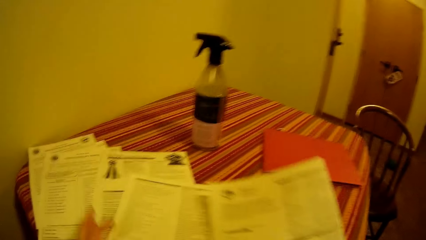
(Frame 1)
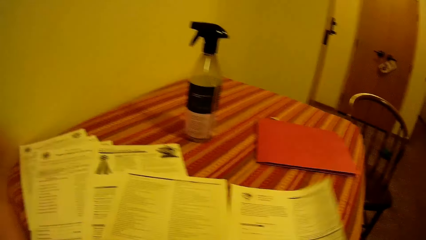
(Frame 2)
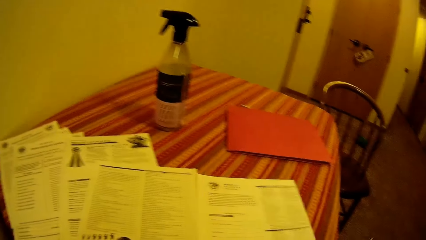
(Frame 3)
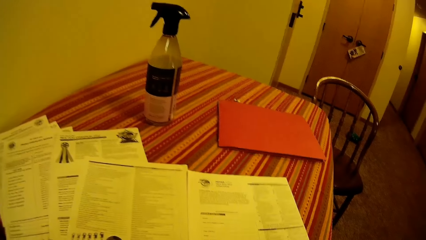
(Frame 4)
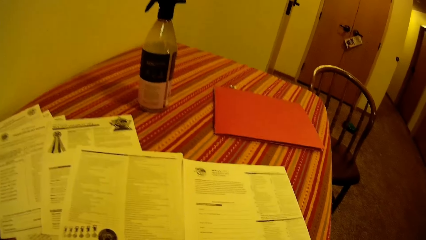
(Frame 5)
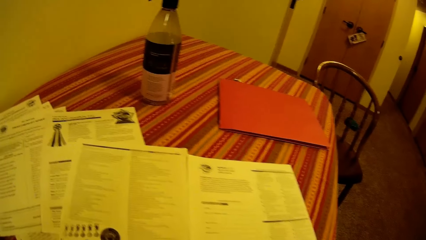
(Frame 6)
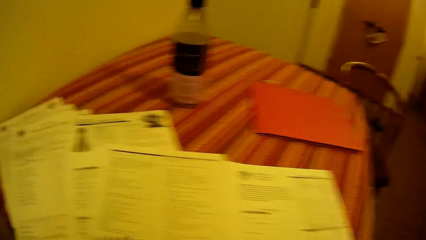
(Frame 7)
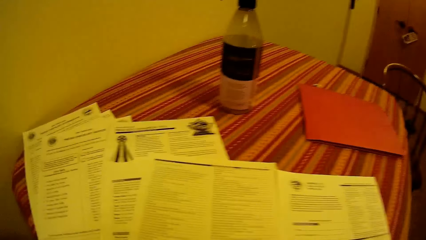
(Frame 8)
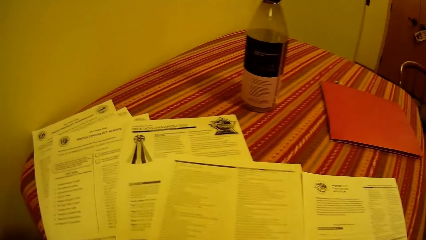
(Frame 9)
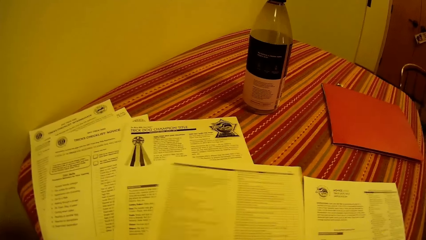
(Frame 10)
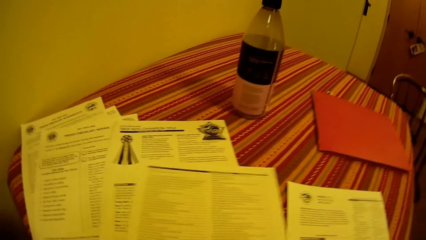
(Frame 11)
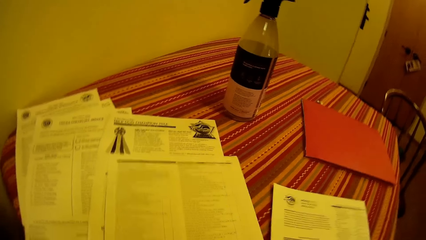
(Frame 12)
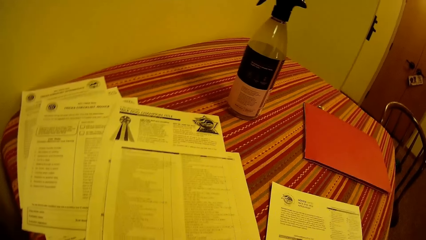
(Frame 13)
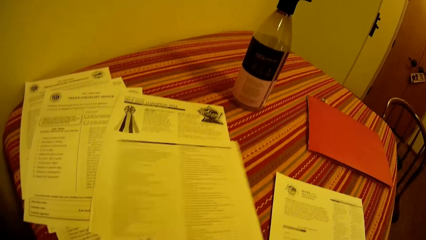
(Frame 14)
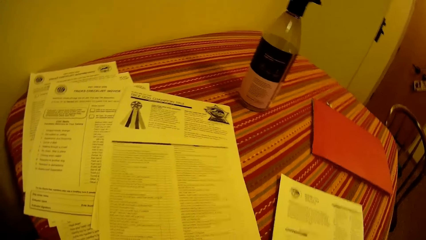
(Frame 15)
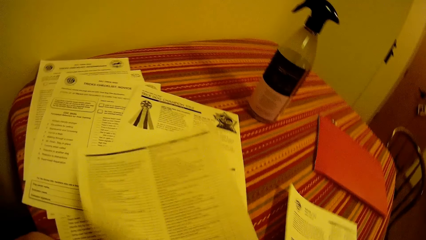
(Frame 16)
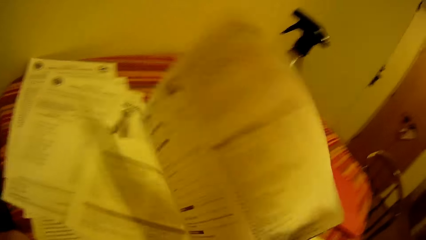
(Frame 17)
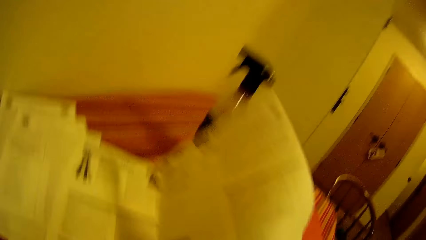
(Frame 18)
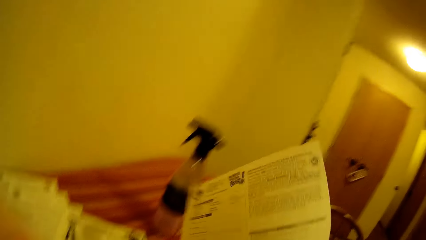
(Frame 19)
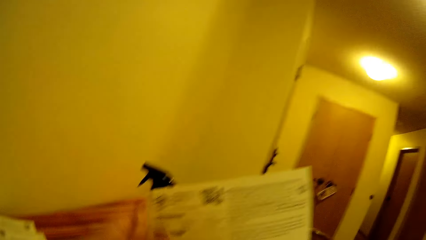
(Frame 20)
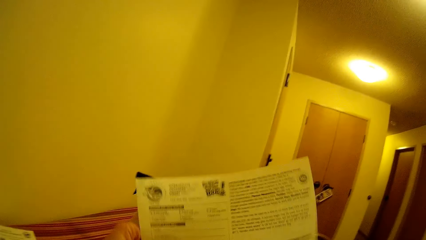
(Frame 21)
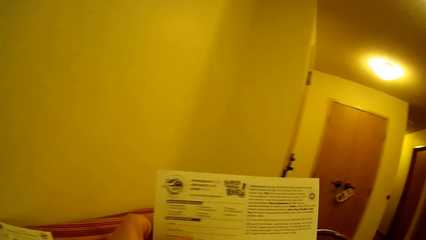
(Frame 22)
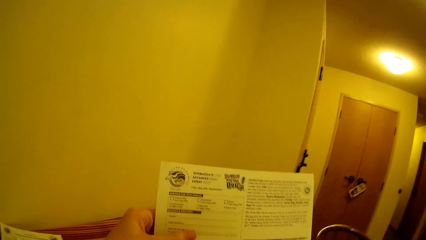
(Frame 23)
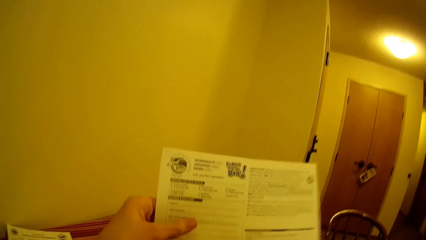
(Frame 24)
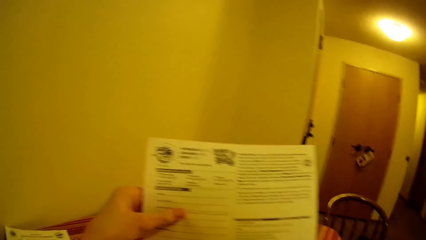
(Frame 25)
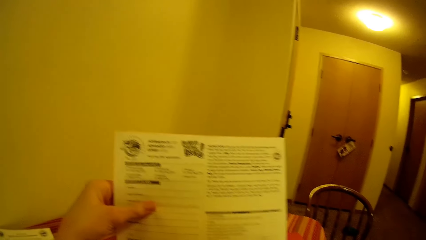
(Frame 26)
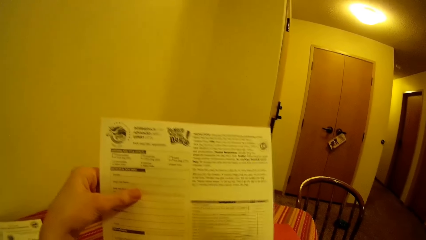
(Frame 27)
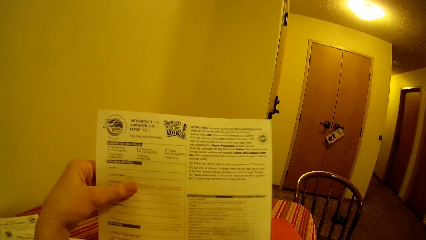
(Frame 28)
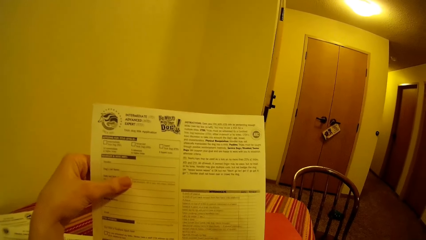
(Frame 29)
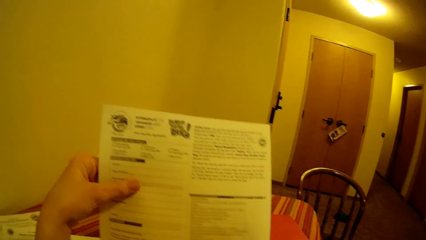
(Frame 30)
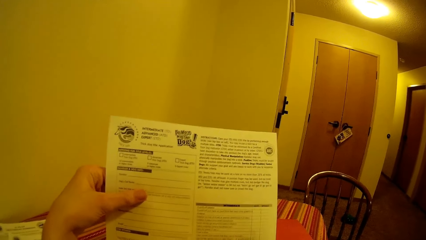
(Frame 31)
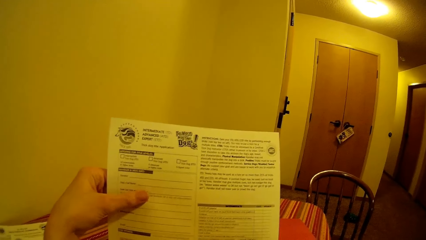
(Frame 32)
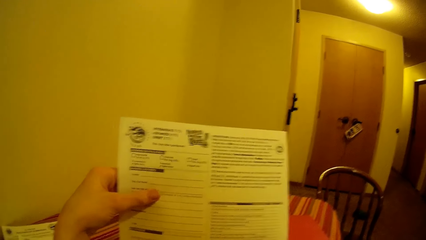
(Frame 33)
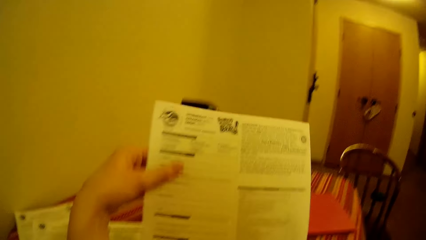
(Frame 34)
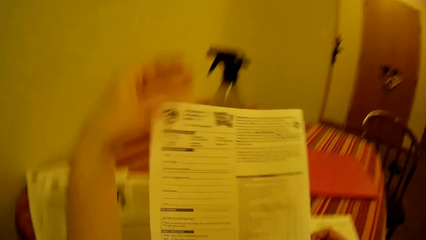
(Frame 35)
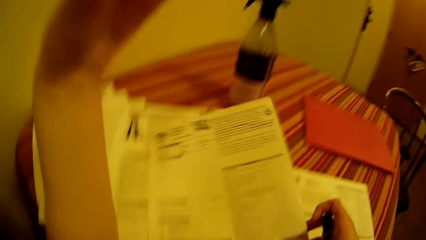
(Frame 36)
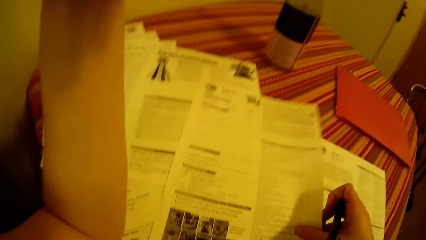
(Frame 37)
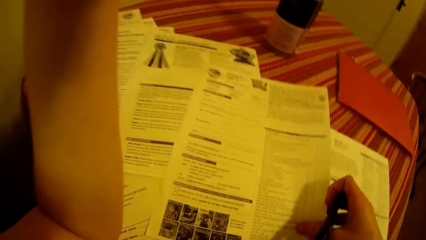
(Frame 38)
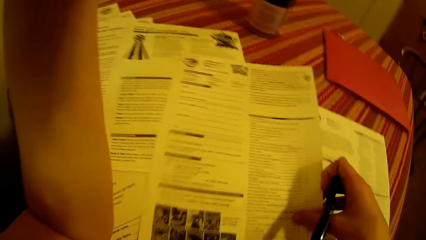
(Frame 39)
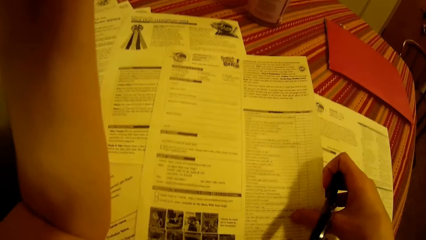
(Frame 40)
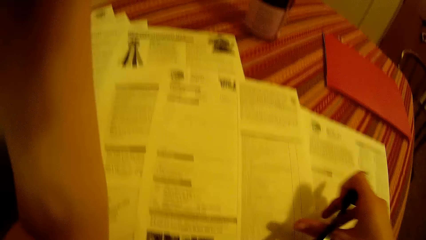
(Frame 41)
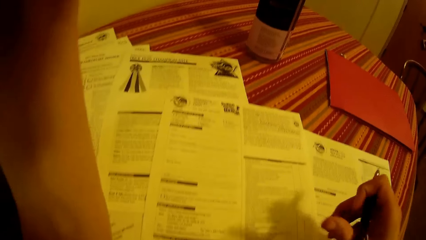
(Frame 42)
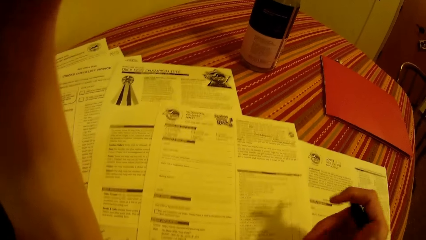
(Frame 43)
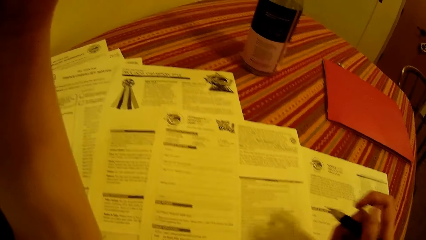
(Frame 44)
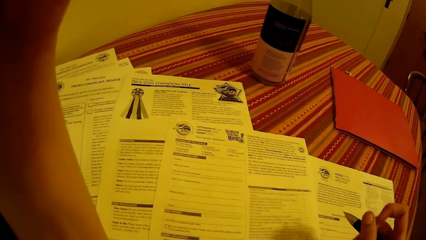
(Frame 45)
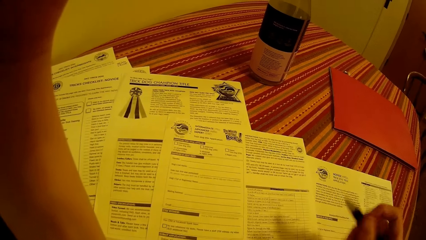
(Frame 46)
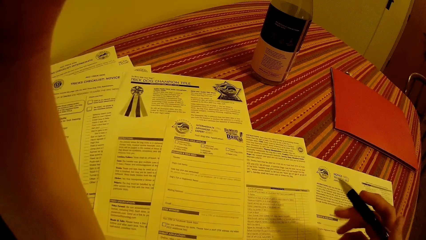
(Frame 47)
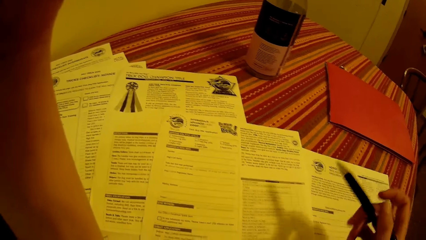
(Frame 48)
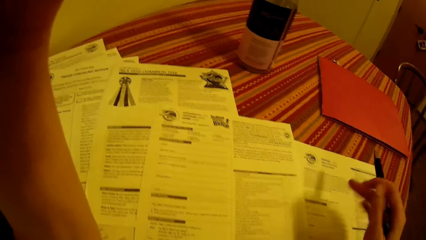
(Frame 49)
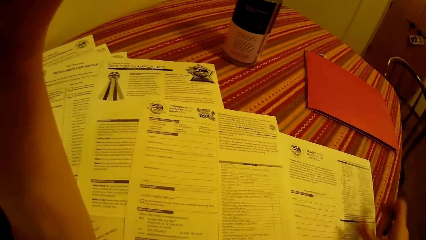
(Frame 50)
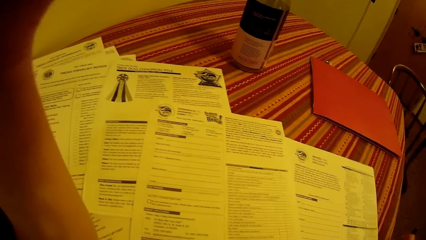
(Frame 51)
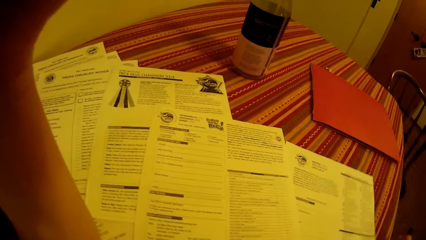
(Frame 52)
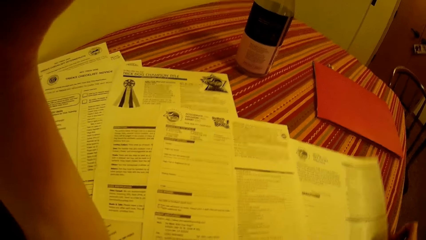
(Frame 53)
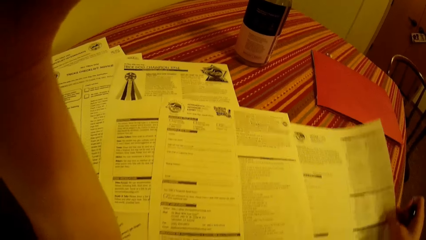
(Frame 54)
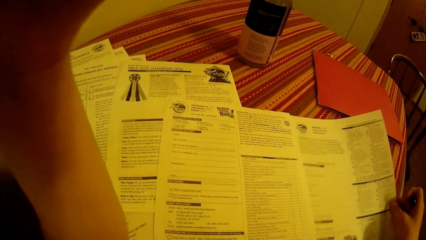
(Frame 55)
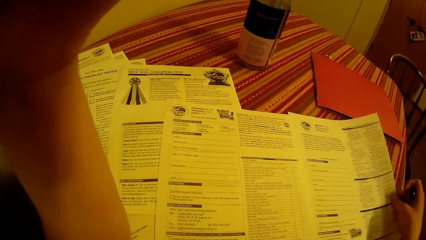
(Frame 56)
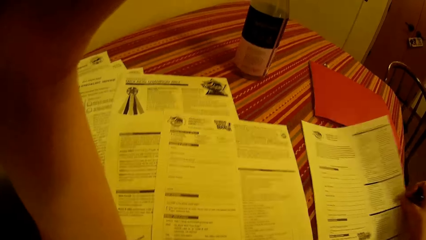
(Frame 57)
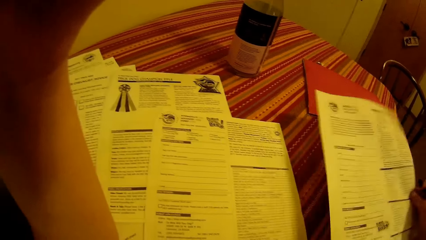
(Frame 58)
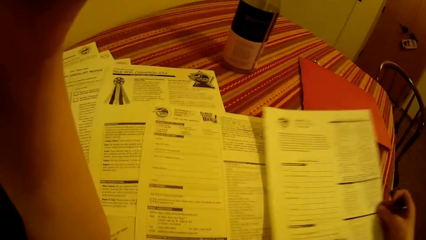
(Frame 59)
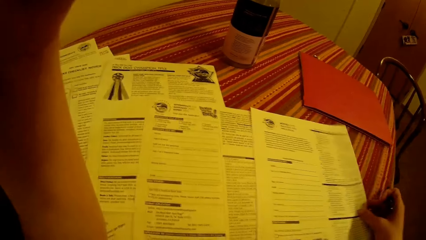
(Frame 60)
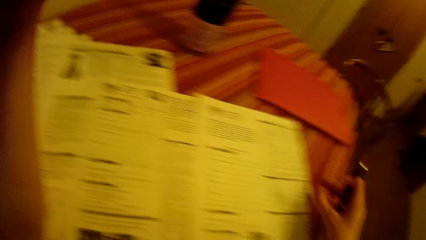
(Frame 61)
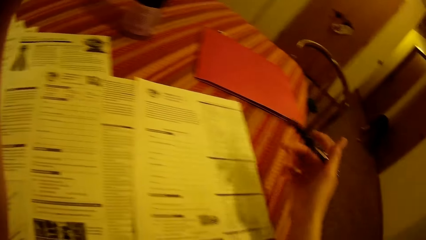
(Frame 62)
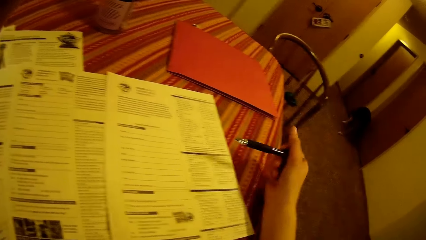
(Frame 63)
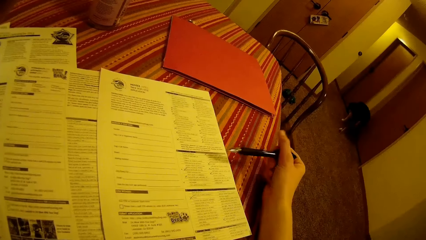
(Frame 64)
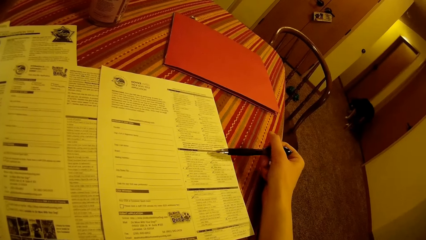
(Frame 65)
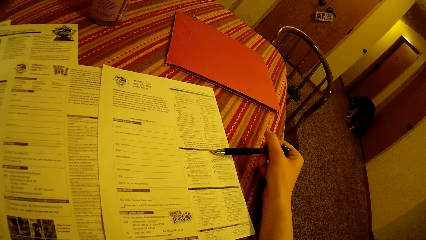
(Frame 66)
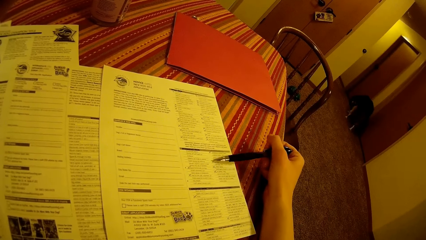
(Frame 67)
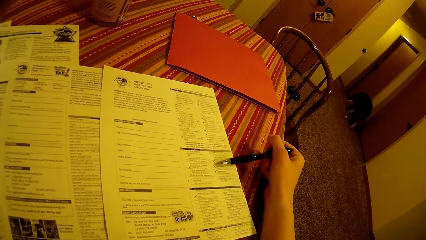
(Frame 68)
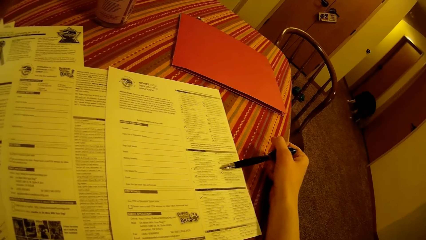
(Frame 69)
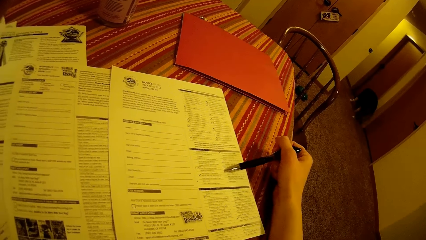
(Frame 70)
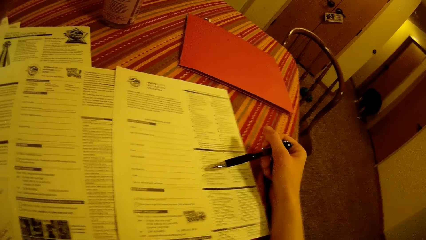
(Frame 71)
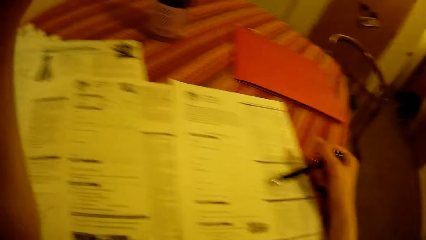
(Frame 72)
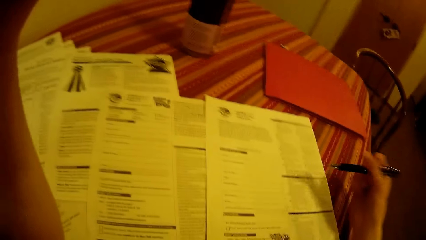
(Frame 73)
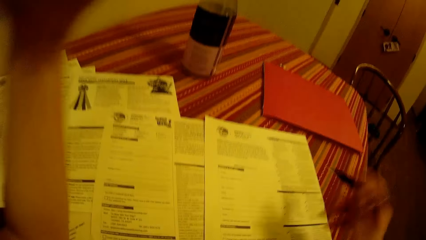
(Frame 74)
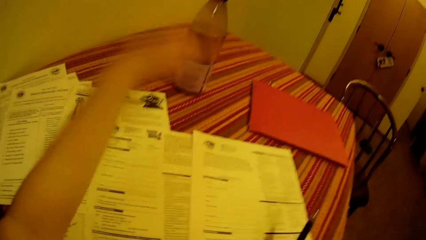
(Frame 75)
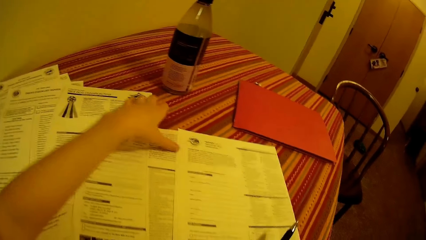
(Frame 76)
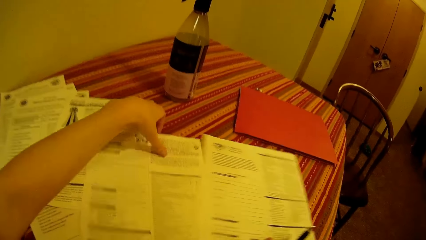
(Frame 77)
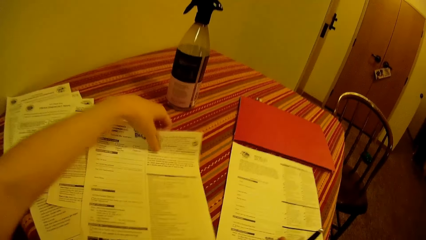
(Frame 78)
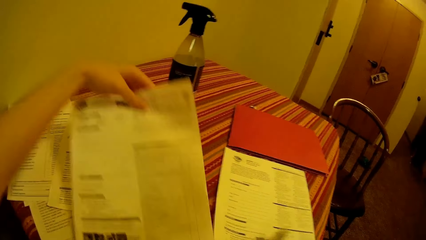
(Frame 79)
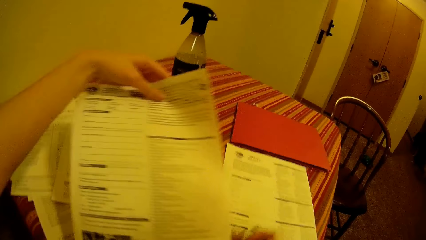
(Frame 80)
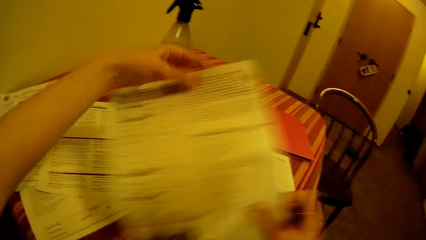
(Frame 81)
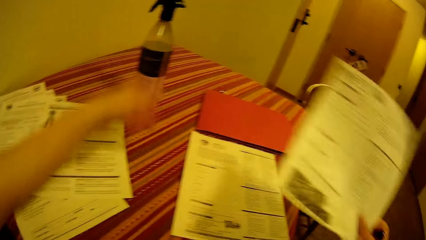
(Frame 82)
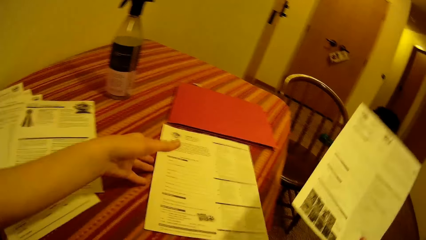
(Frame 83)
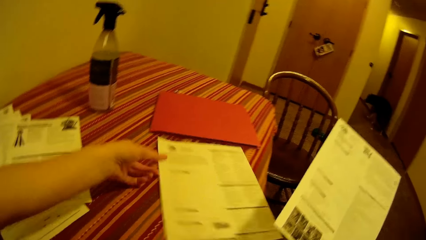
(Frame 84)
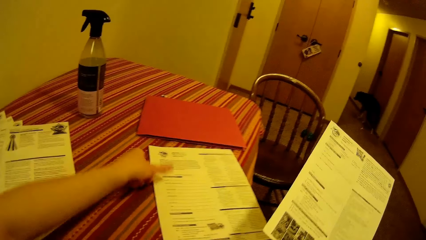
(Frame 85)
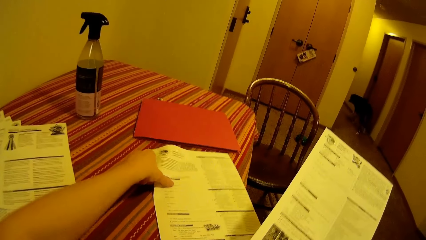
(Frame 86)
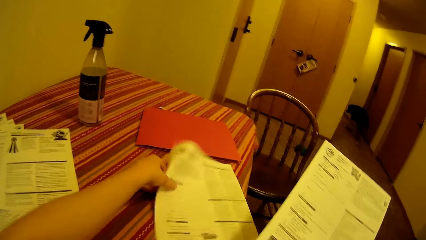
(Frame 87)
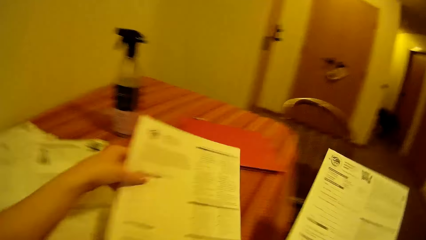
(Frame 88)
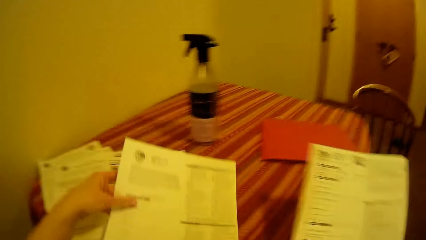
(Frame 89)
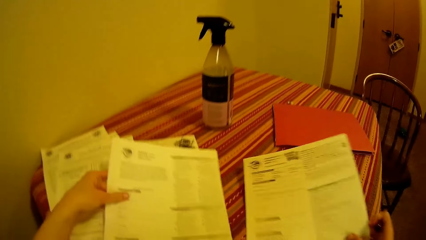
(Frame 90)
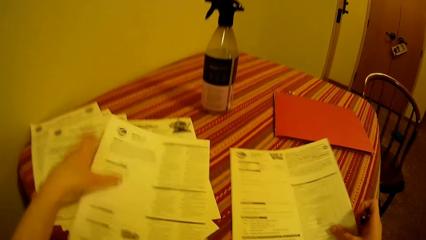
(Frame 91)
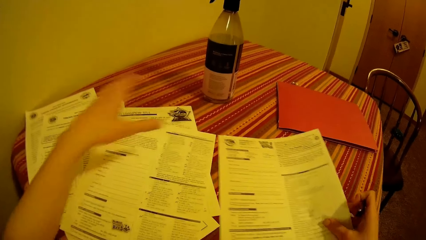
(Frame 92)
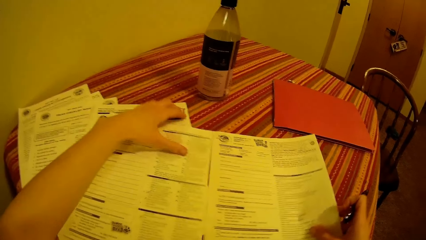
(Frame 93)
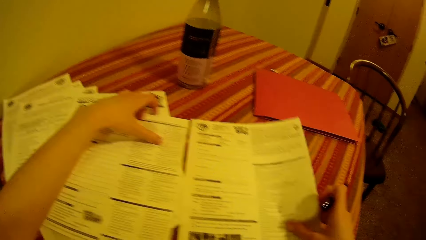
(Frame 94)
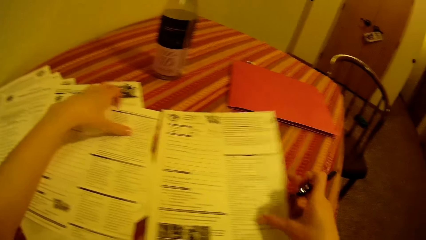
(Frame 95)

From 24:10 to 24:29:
The camera wearer picks up a form. He drops the application checklist in his right hand on the table. He picks up another paper on the table with his right hand. He turns the form. He holds the paper in his right hand with both hands. He looks at the form. He places his left hand on his head. He drops the paper in his right hand on the table. He raises his hand up. He moves the application checklist on the table with his right hand. He scans through the application checklist on the table with the pen in his right hand. He counts on the forms. He picks up another paper on the table with his left hand. He passes the paper in his right hand to his left hand. He picks up the application checklist on the table with his left hand. He drops the application checklist in his left hand on the table. He drops the paper in his right hand on the table.
